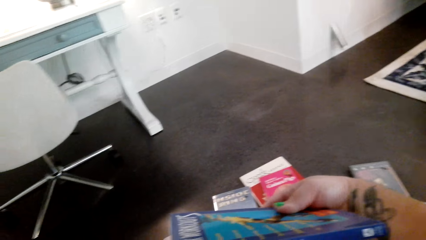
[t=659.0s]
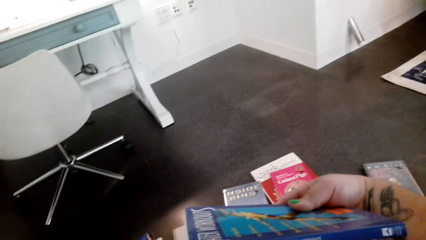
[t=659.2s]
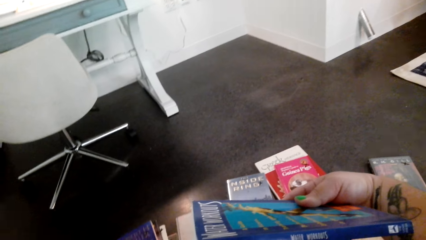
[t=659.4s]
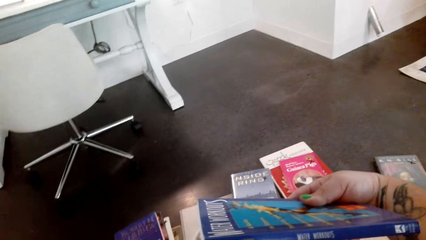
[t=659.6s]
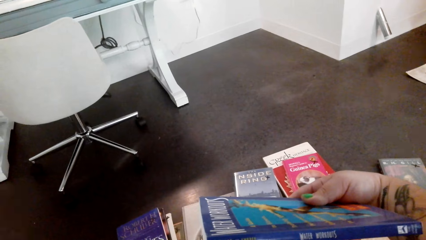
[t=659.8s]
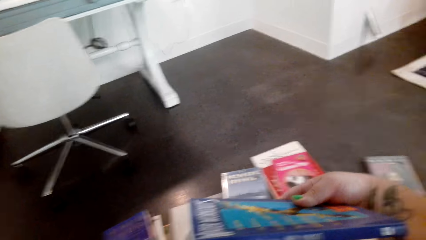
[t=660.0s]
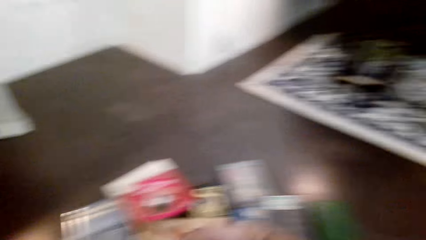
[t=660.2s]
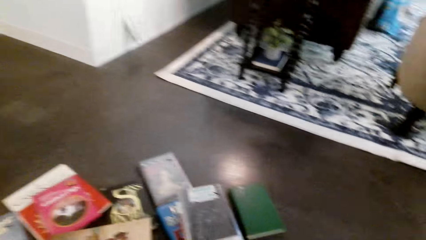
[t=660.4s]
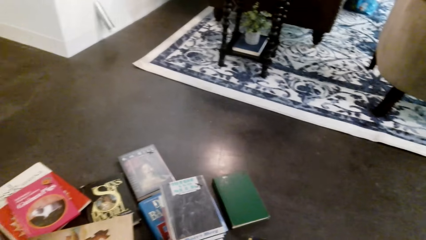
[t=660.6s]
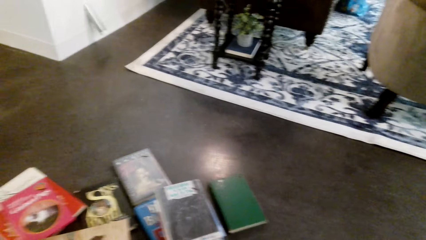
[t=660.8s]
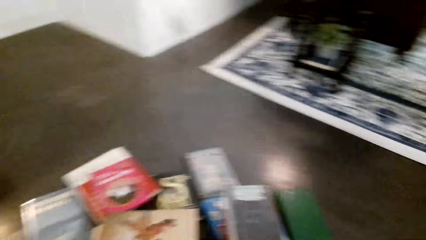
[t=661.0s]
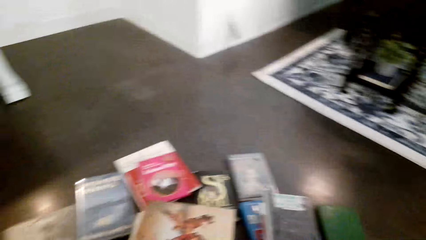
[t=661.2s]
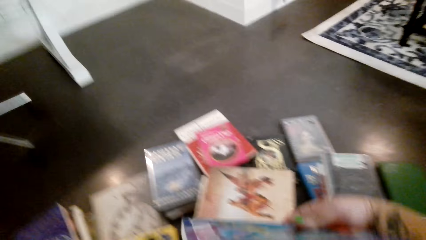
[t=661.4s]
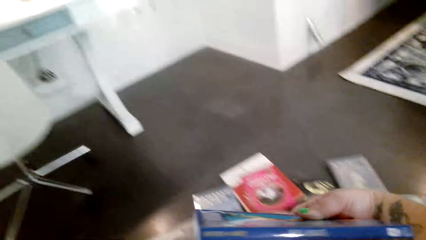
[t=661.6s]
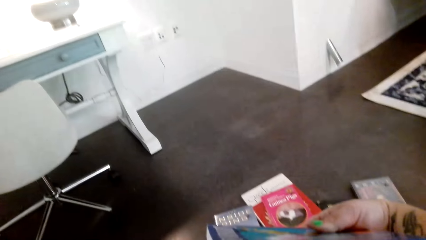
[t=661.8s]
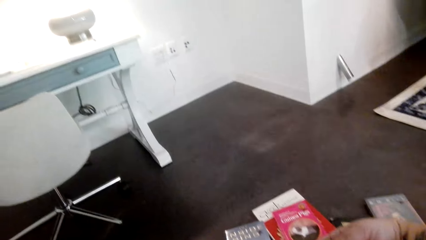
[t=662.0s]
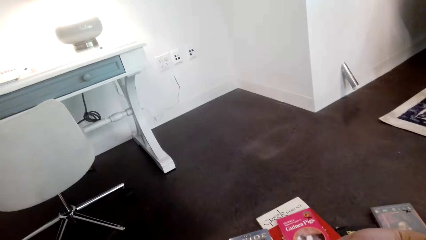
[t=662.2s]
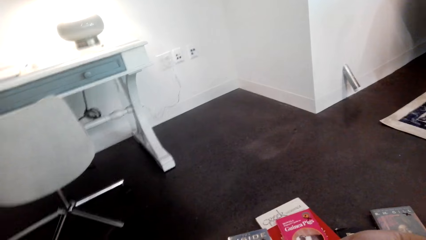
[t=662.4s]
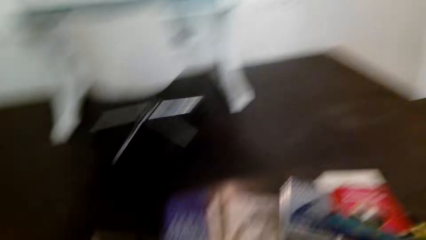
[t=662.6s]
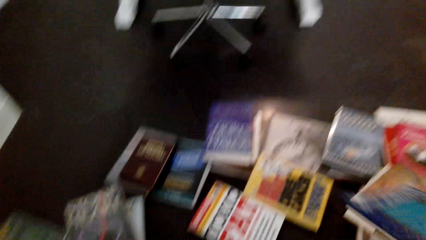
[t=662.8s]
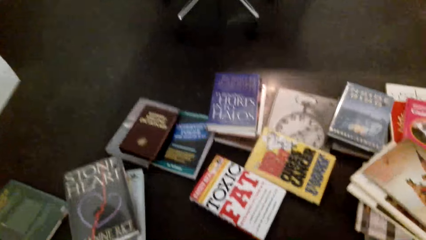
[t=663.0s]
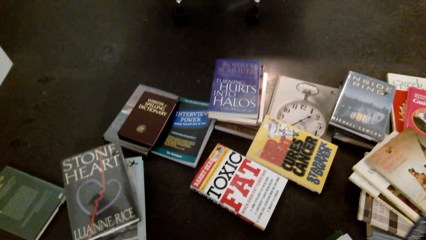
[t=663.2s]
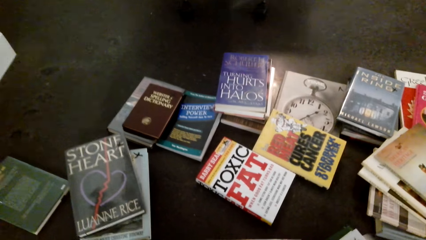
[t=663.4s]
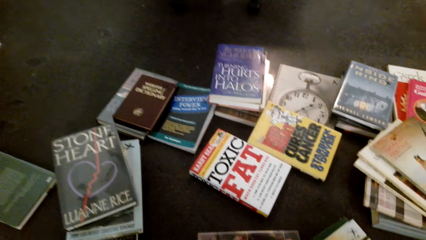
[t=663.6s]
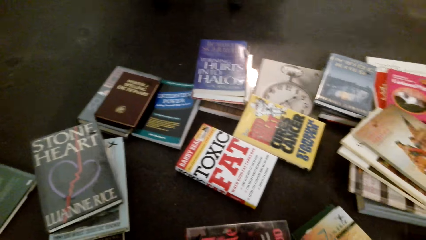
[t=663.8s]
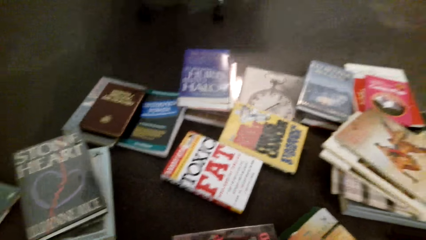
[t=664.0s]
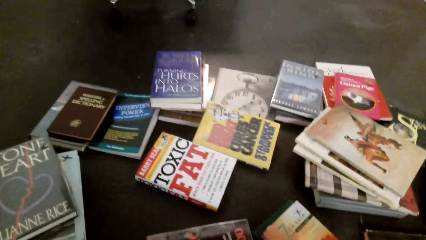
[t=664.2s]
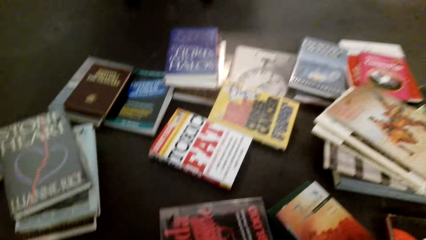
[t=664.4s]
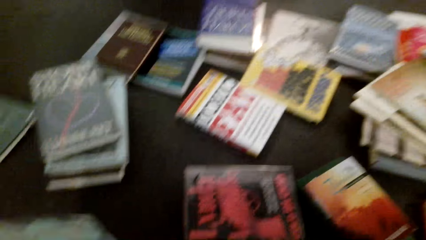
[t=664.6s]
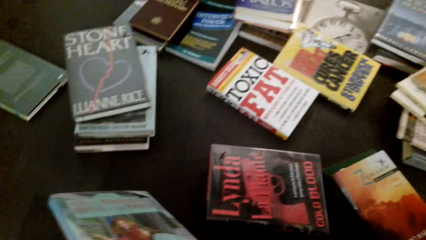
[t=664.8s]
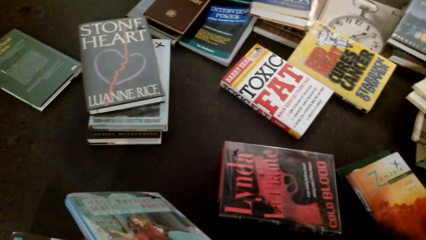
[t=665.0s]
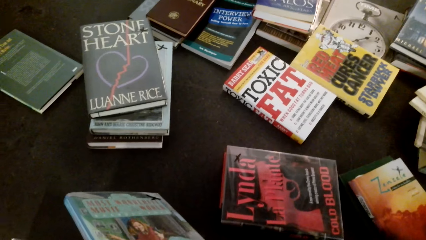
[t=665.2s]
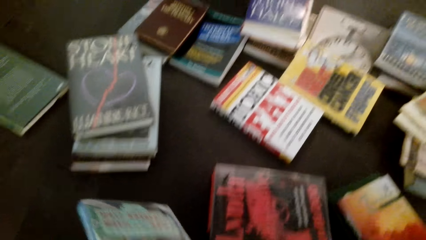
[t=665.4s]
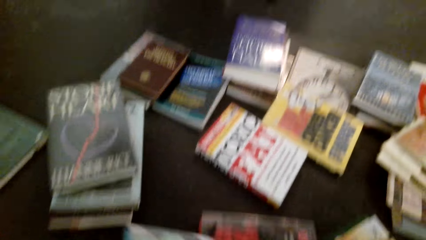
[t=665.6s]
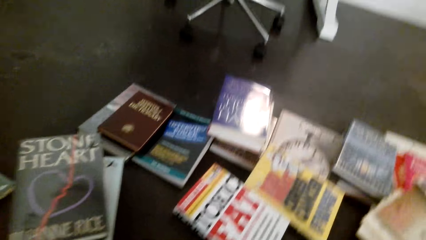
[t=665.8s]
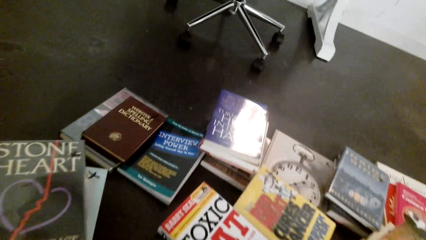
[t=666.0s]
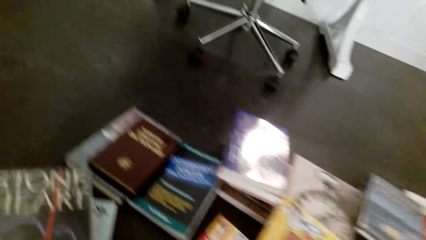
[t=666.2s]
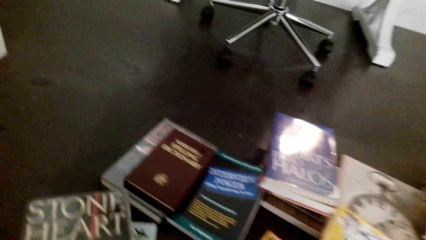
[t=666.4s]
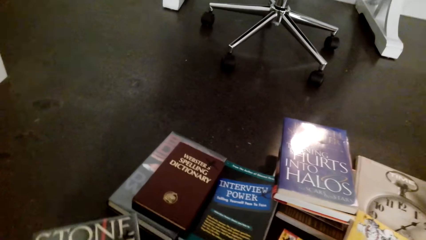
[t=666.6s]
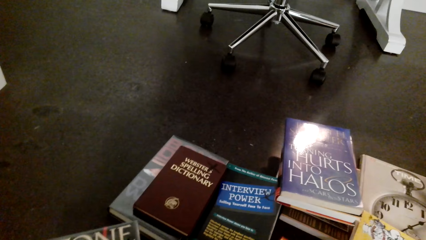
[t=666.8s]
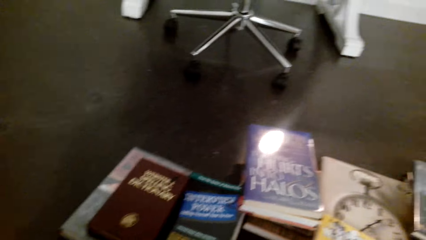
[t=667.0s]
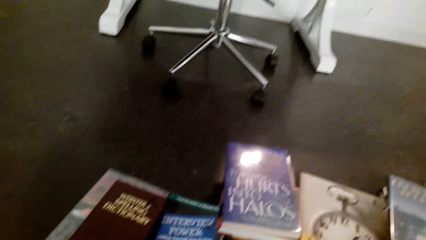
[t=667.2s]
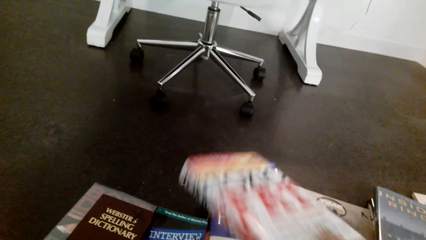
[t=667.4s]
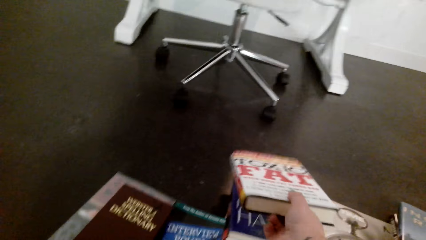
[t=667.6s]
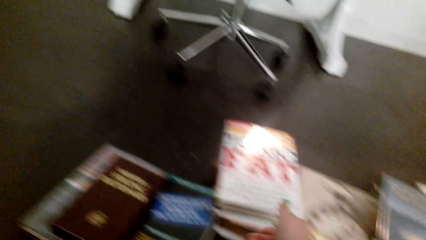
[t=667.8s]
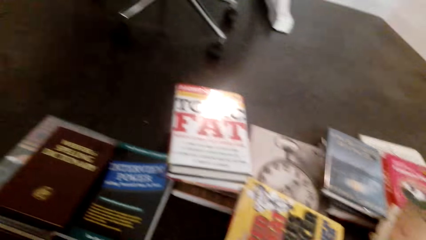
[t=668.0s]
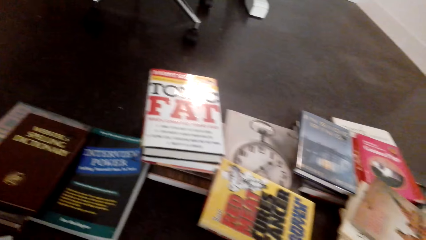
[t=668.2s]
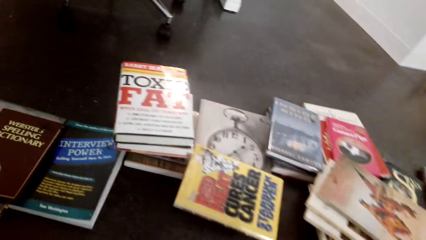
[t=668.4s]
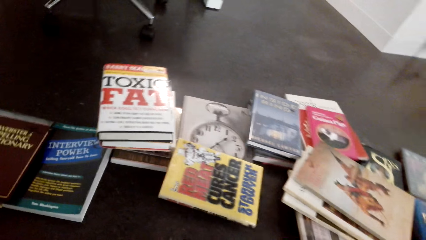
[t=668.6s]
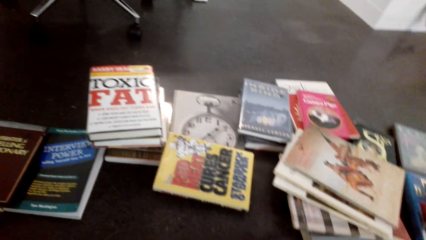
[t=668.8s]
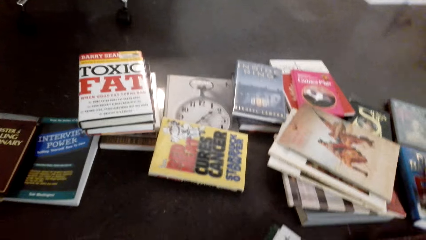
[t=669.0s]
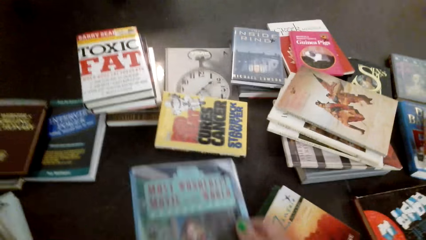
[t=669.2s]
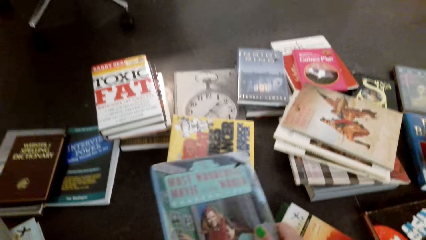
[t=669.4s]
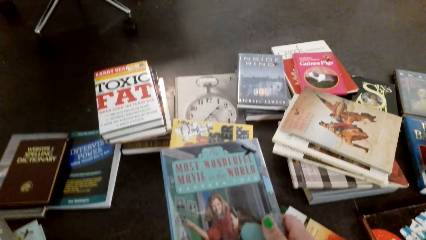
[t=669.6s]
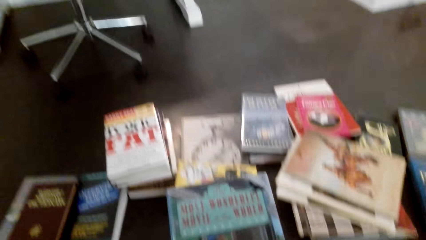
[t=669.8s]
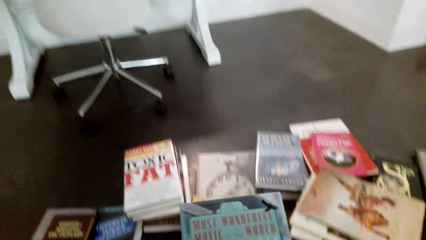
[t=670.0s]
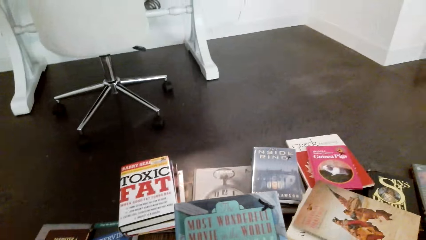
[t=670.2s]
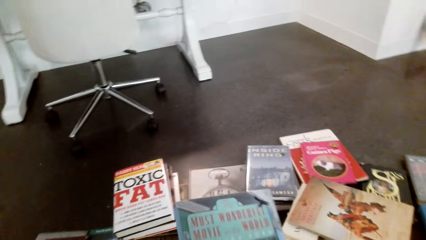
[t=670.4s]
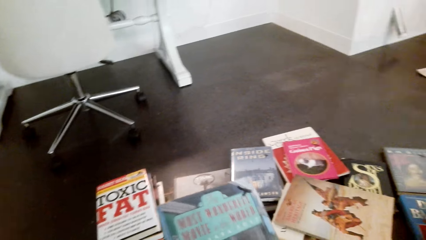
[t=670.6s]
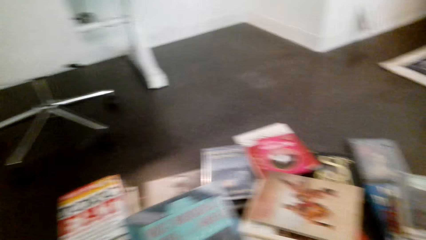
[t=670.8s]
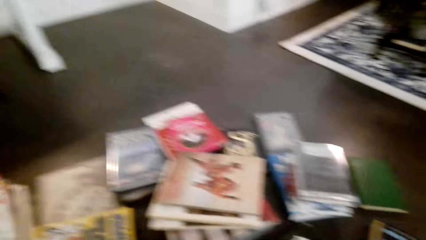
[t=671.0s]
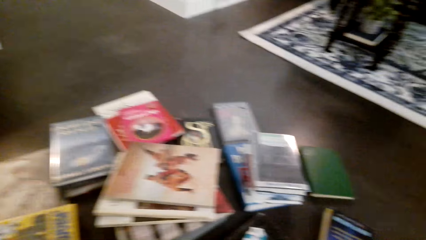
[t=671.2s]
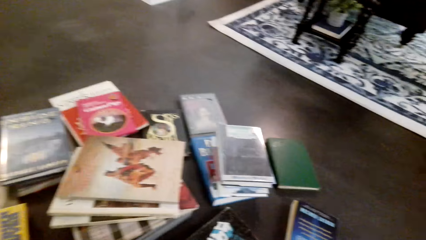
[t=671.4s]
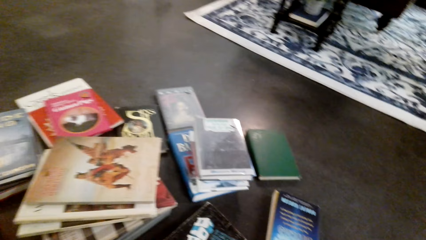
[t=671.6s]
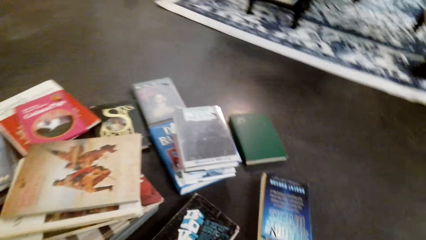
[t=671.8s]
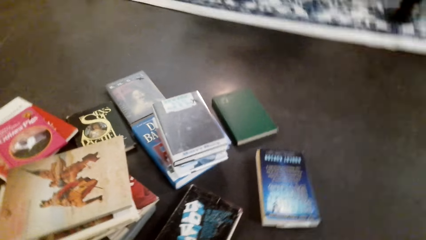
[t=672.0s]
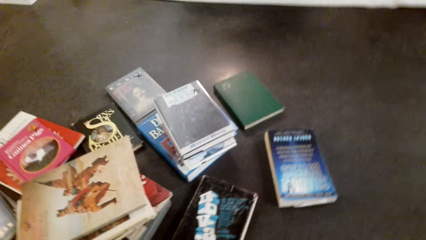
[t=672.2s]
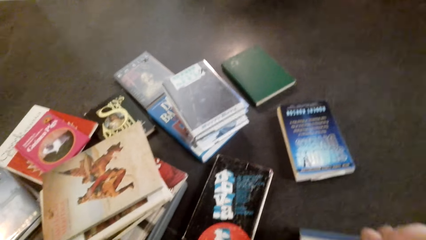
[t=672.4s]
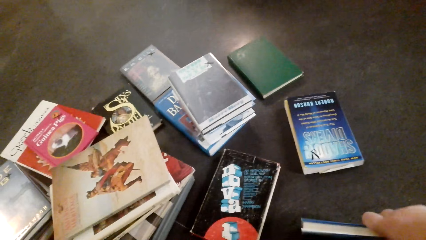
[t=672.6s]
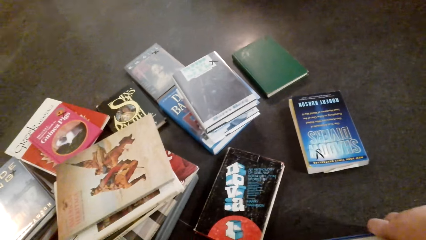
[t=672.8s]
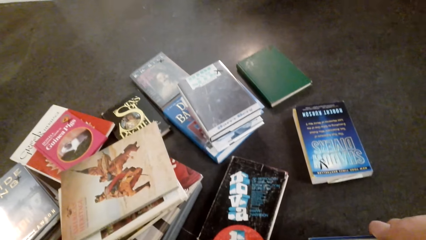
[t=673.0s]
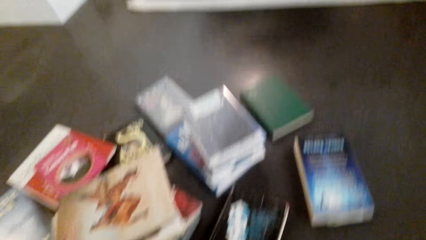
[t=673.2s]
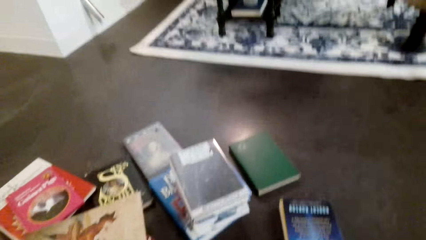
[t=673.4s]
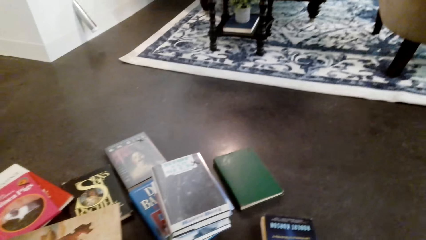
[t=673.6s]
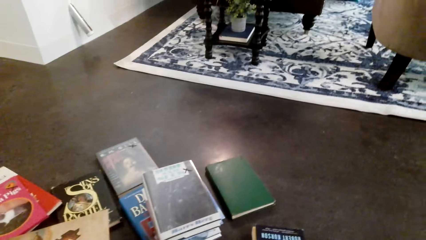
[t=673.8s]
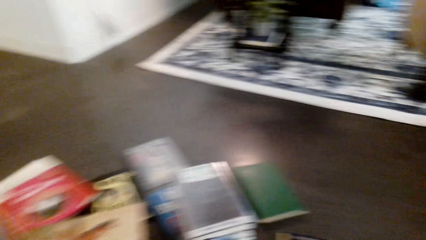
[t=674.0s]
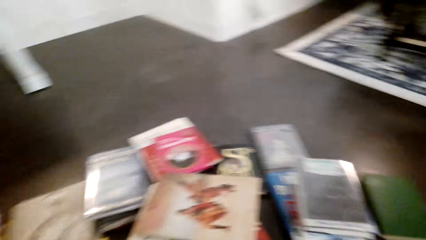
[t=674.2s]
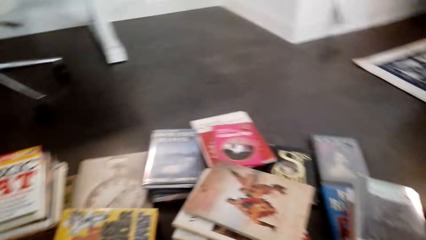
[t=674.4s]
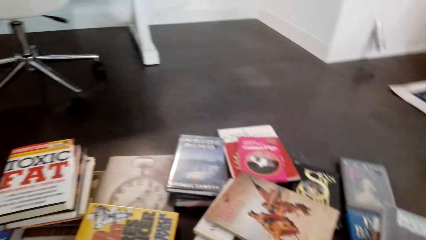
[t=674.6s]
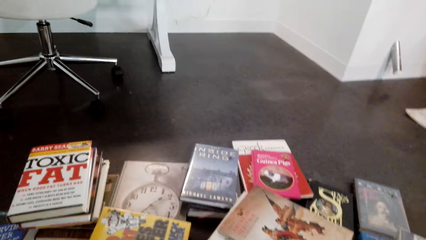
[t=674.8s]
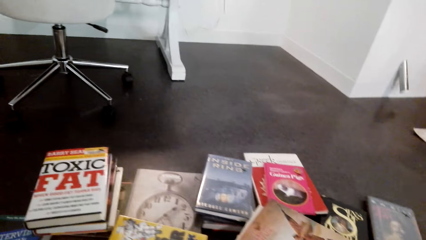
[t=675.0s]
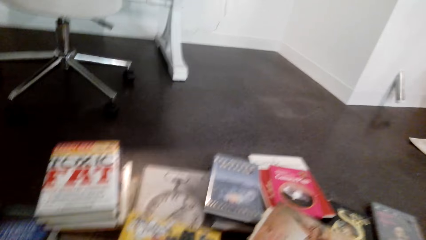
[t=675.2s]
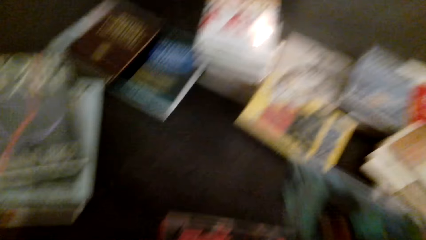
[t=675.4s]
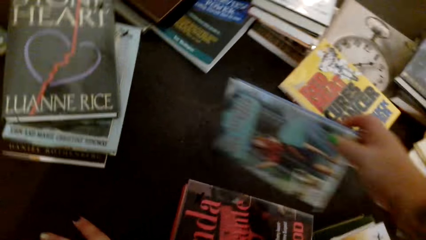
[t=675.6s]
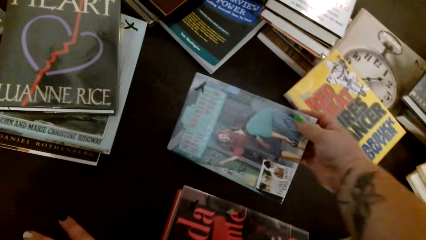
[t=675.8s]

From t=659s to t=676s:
The camera wearer reads the book. They arrange books. They place the book on other books. They lift the book. They place the book on other books. They lift the book.
